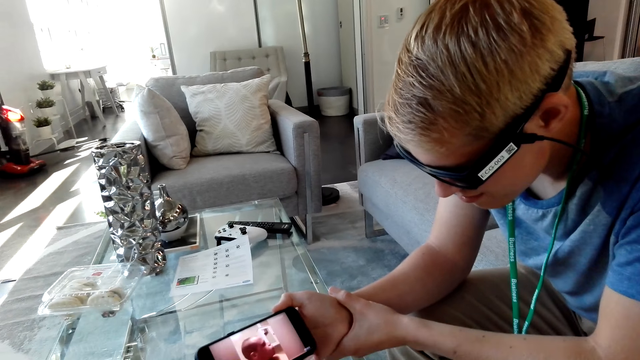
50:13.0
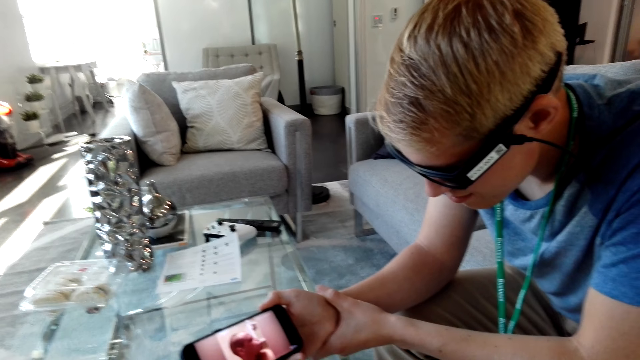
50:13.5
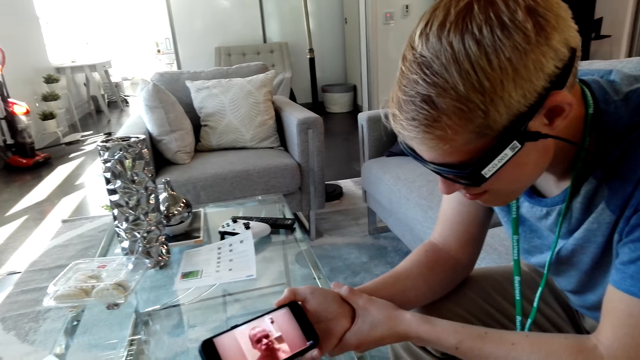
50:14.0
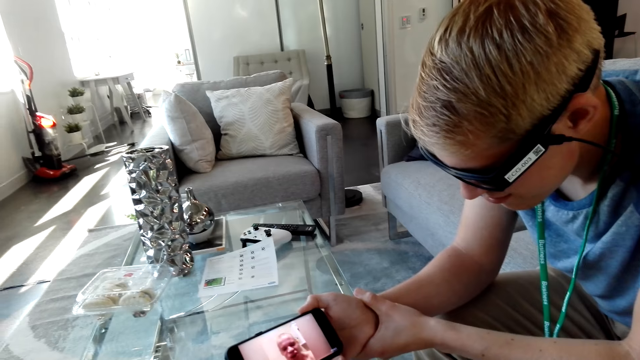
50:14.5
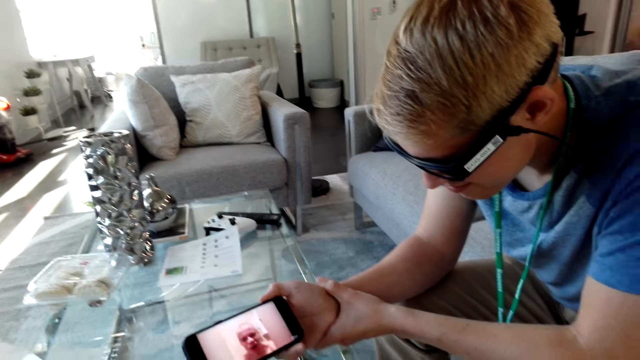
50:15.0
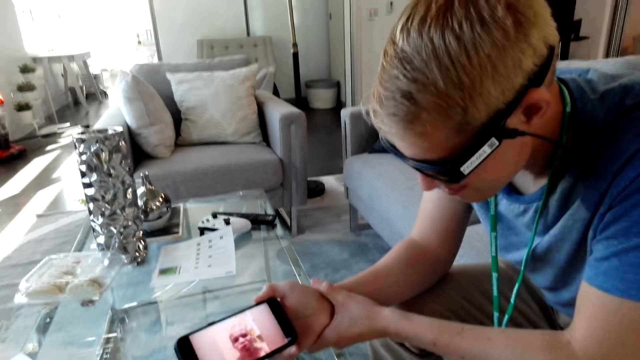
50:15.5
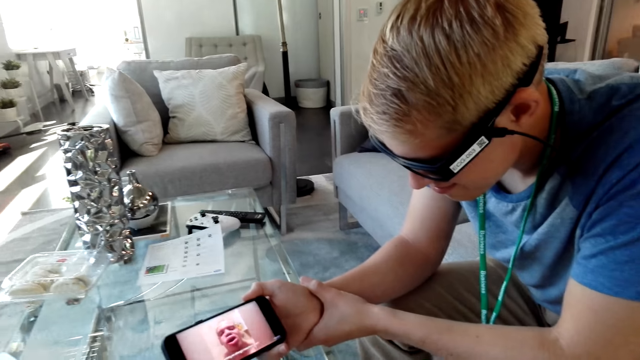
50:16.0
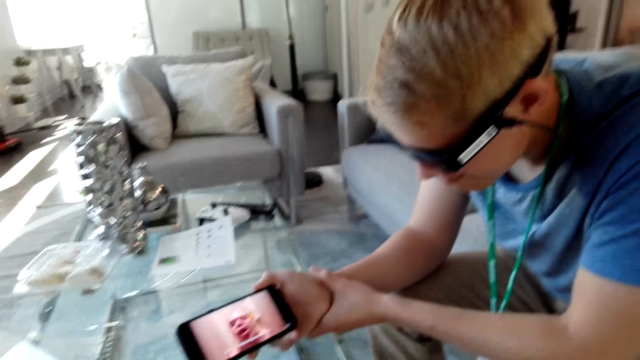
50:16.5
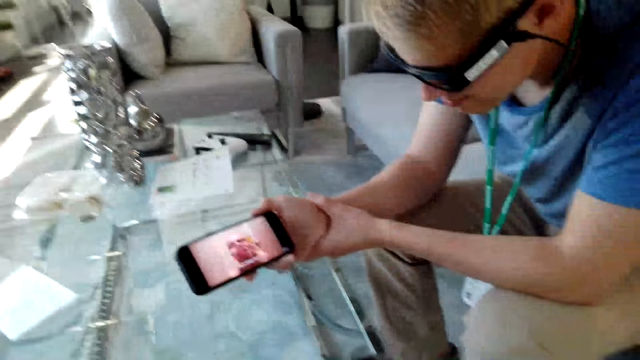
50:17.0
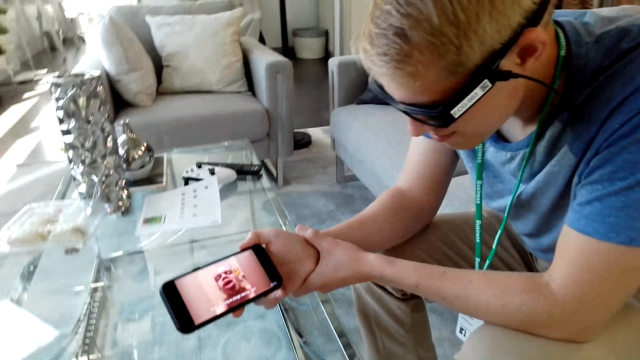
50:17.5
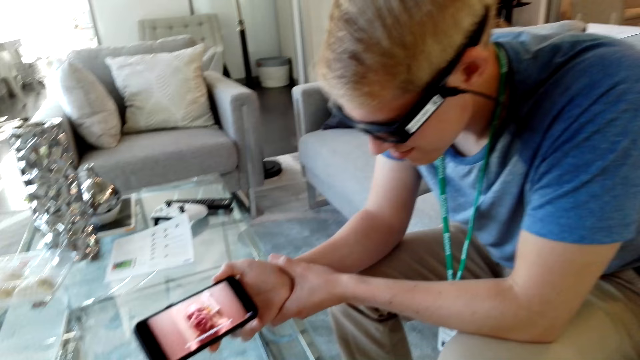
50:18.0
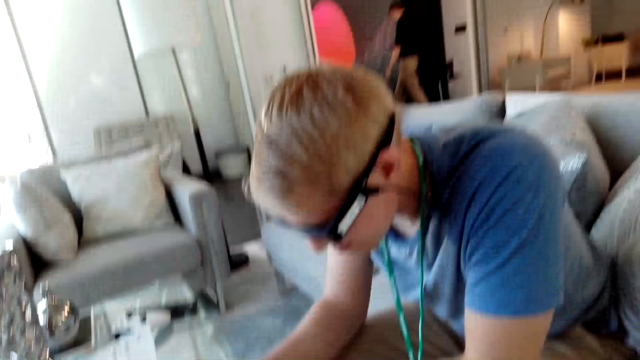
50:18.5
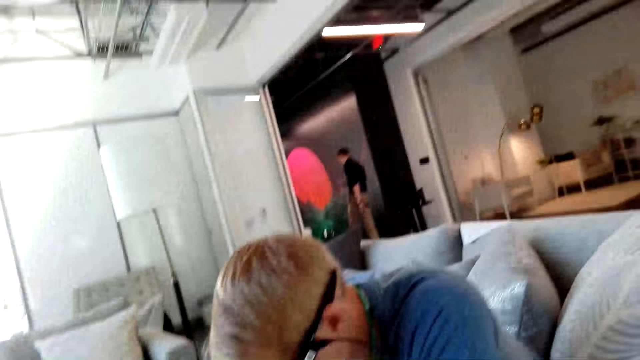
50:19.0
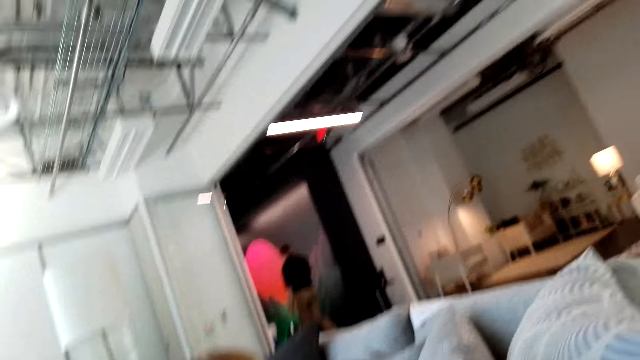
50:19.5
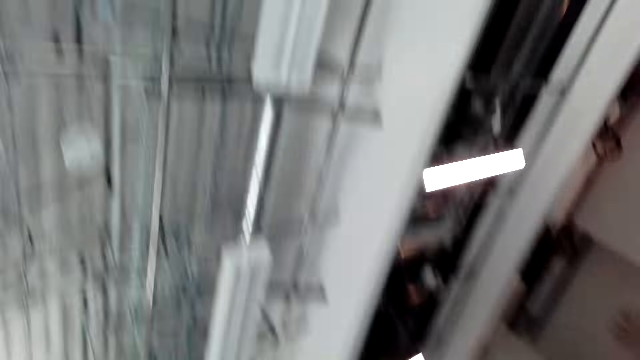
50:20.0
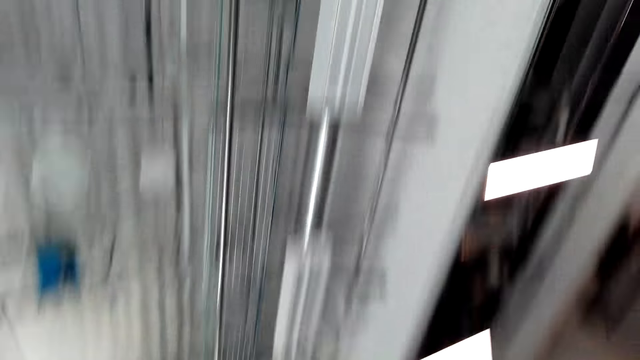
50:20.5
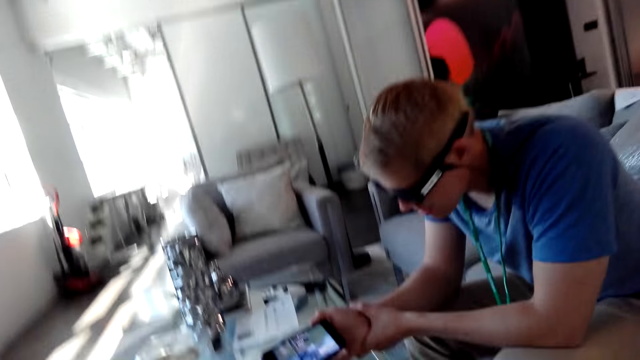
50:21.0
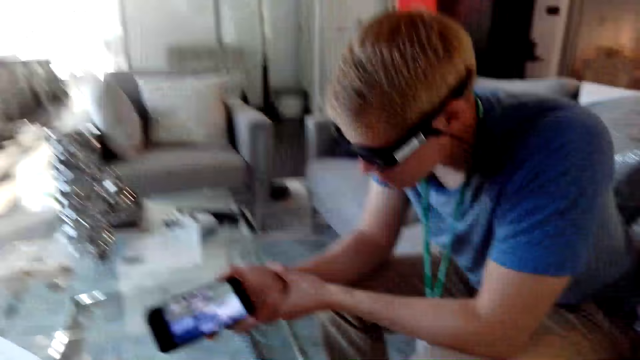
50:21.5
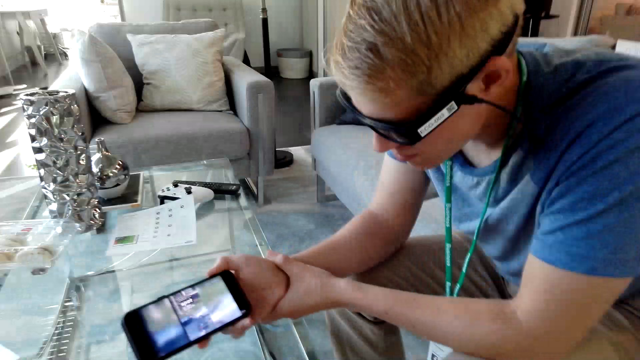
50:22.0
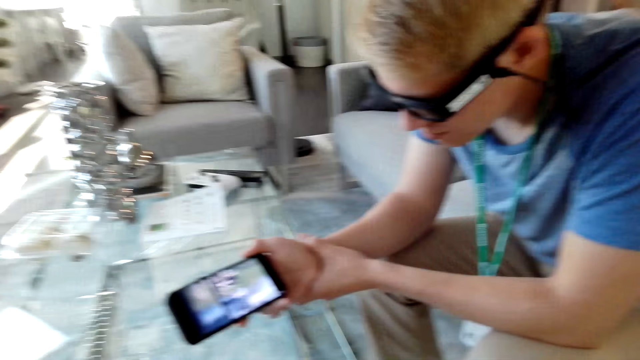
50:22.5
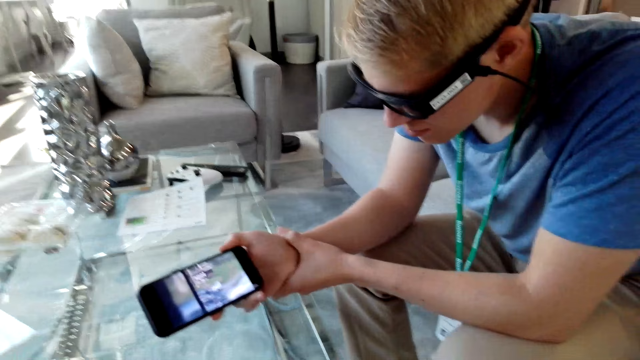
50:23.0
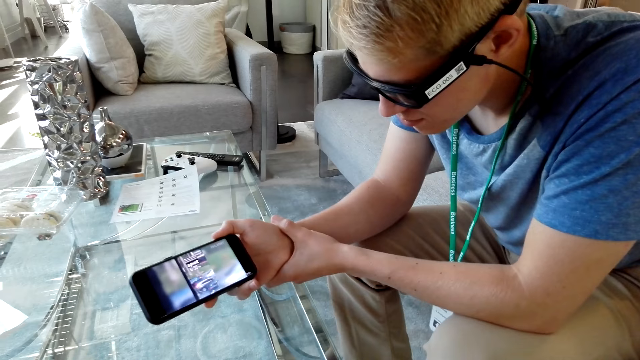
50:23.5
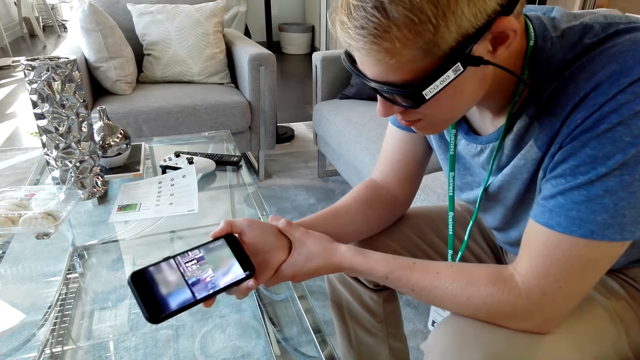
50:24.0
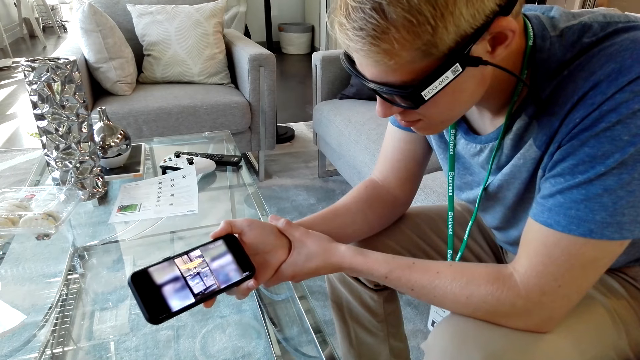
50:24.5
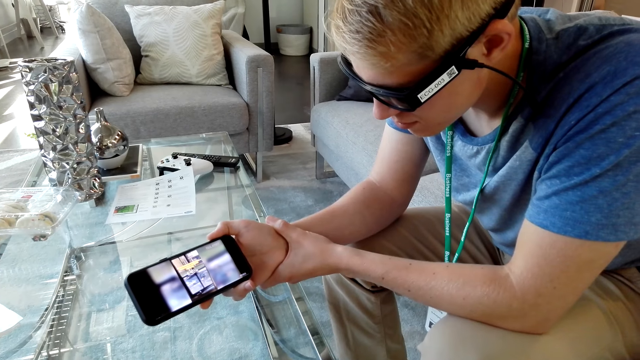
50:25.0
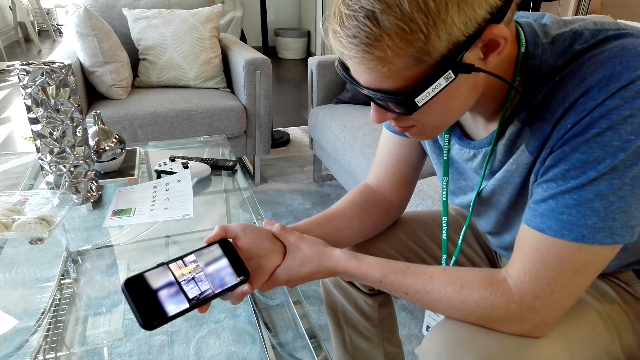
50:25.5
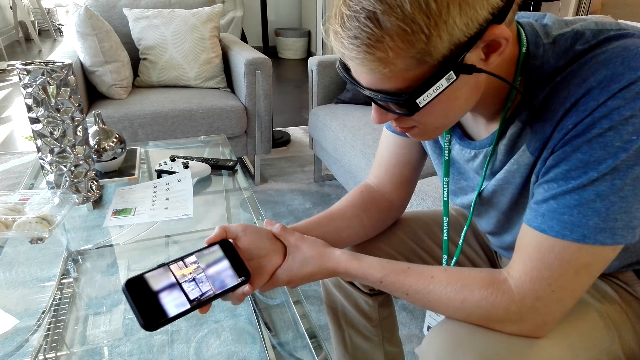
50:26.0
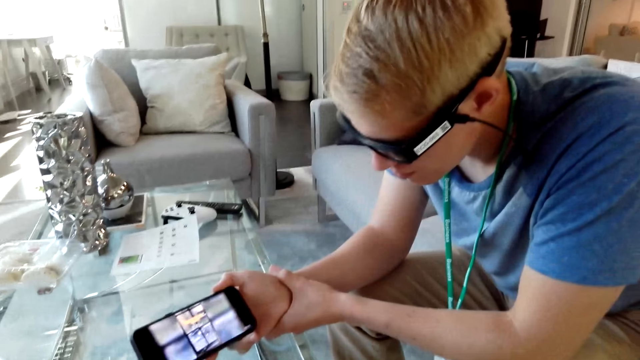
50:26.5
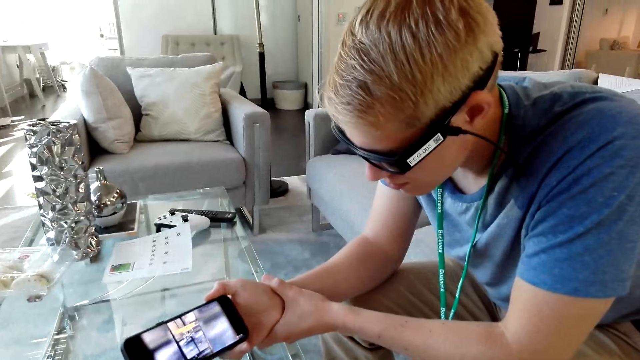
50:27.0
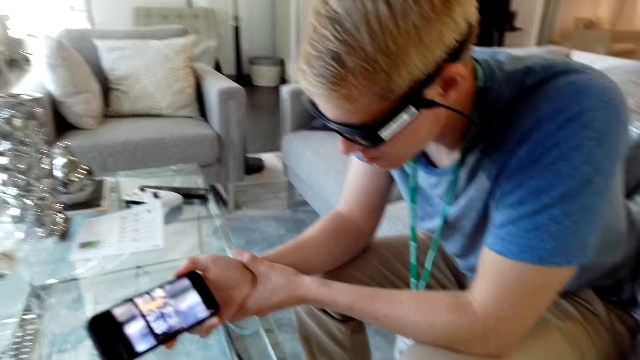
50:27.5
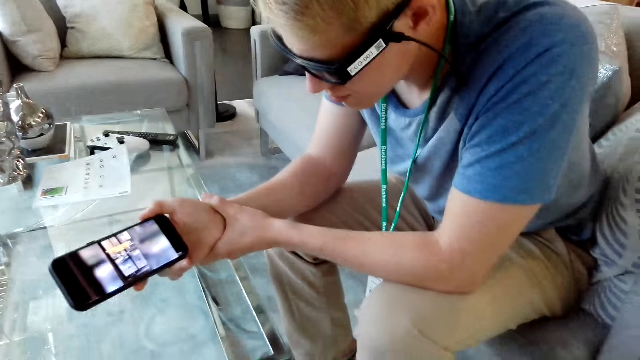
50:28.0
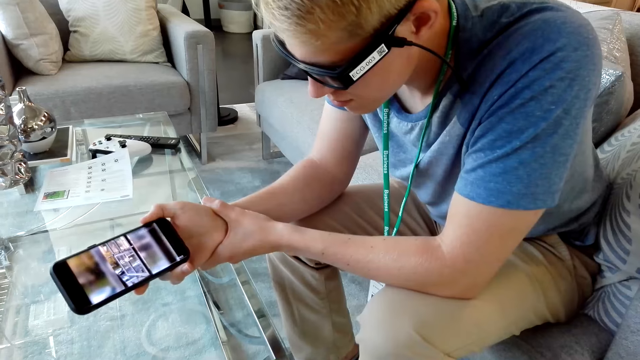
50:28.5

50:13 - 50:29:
The camera wearer talks and laughs. They look at the ceiling and look around. They watch the video on the phone with a person.

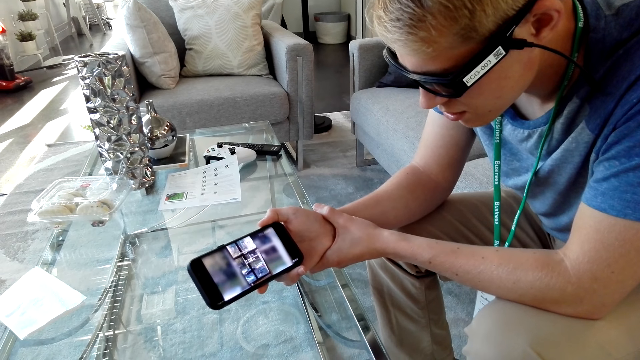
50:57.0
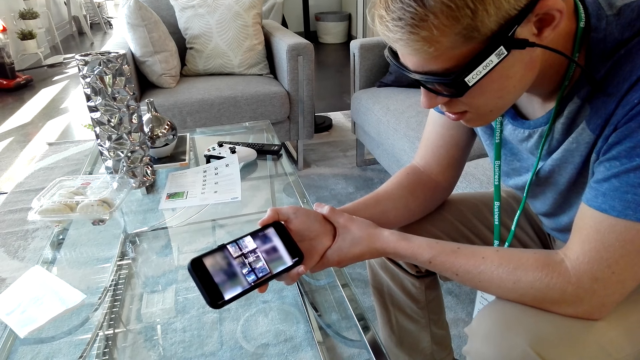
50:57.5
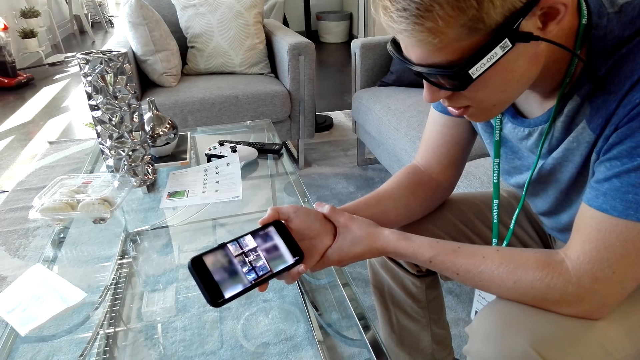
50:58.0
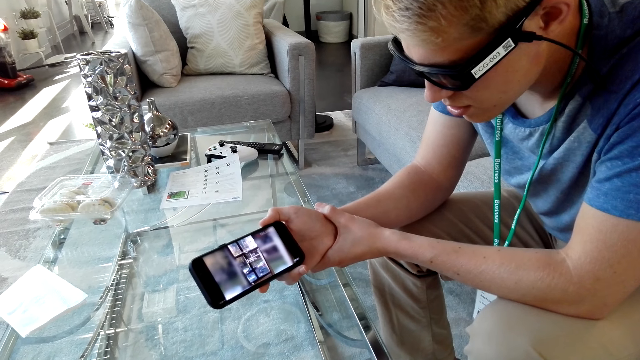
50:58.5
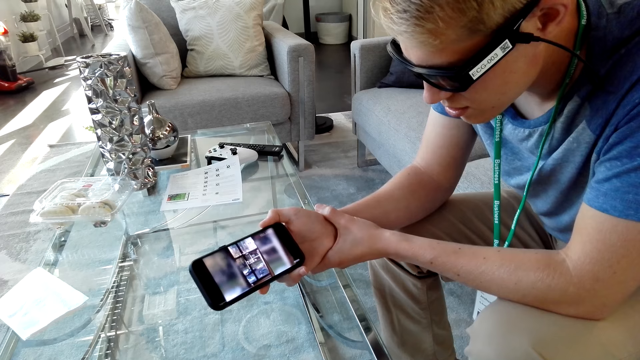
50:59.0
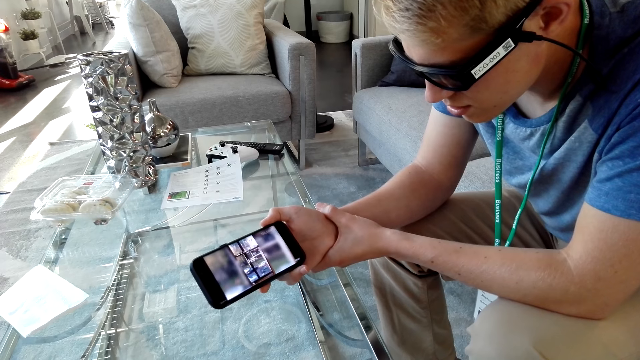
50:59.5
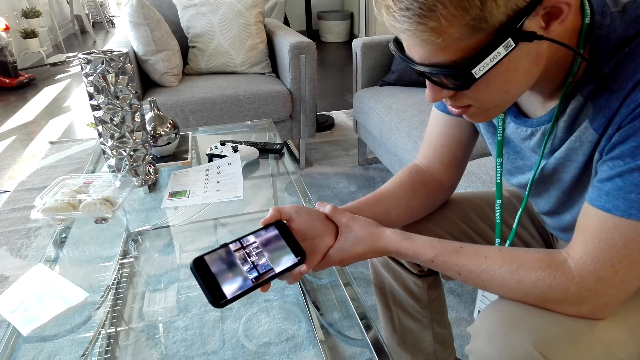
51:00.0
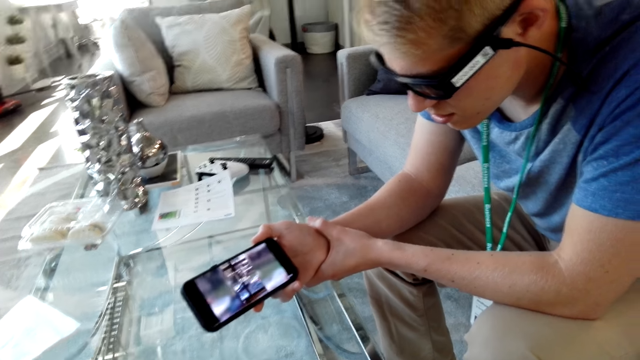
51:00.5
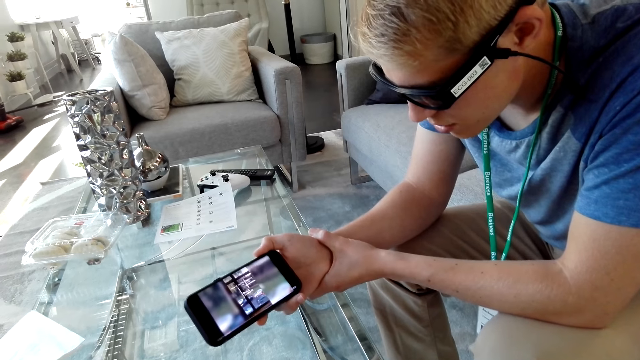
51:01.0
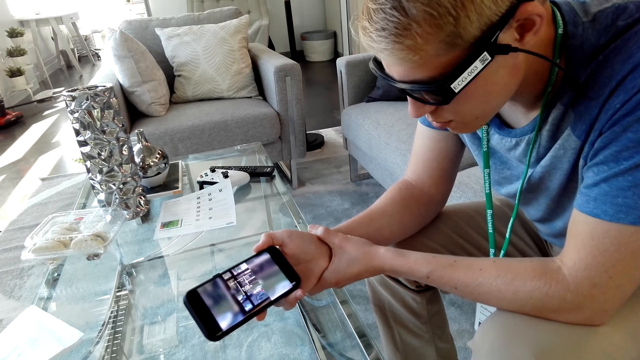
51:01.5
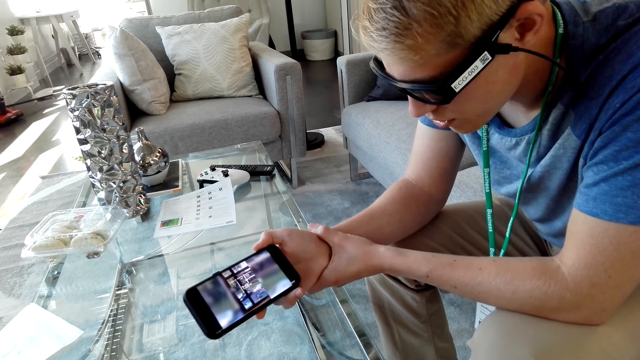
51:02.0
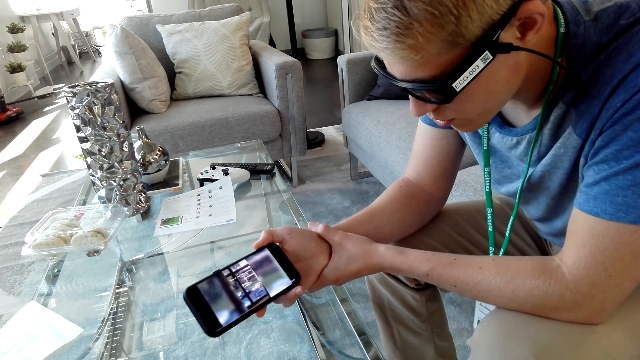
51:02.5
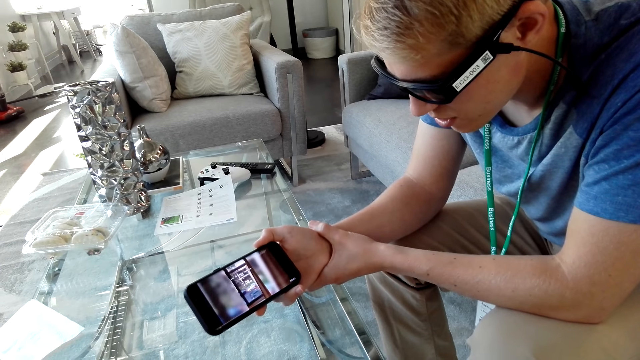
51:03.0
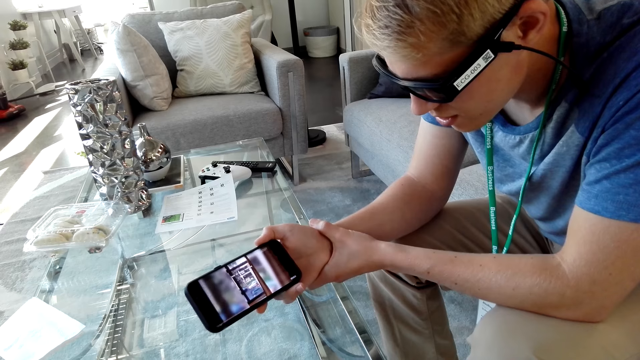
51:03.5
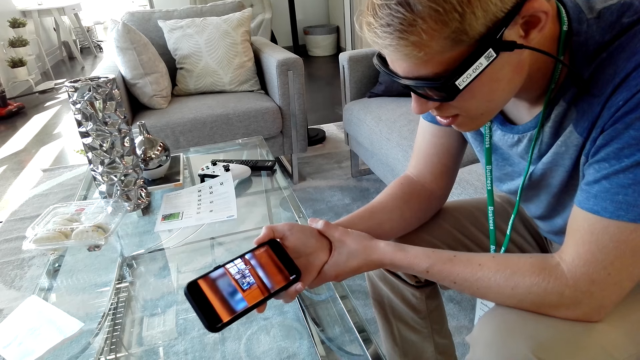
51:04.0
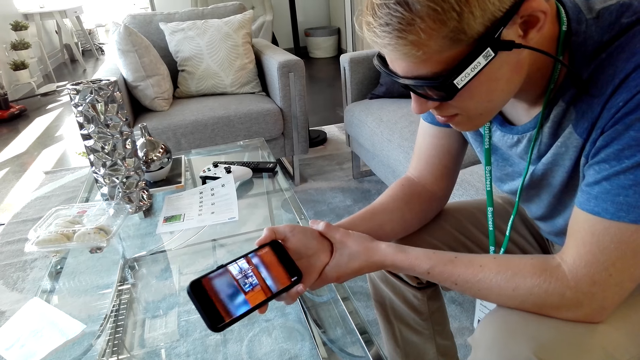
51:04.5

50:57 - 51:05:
A person talks.
